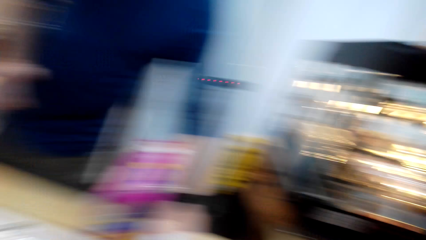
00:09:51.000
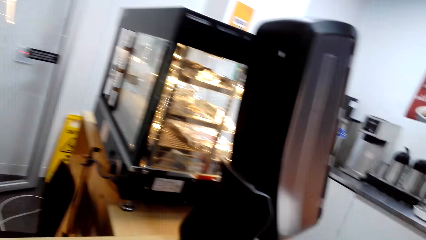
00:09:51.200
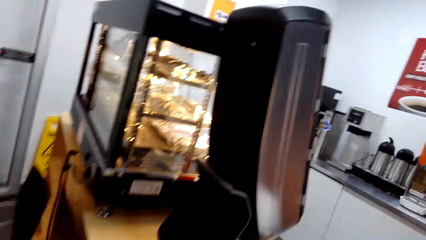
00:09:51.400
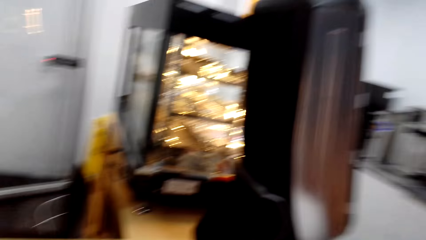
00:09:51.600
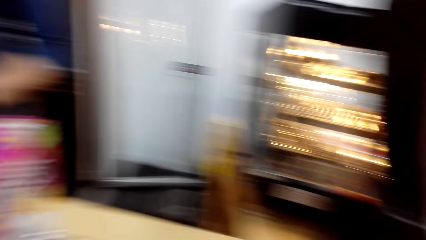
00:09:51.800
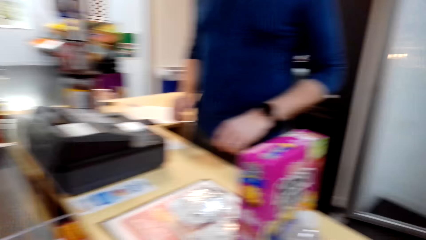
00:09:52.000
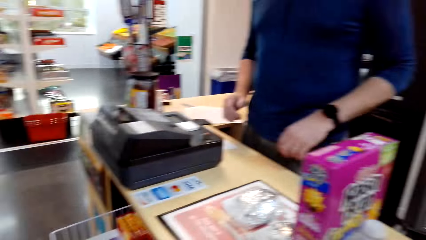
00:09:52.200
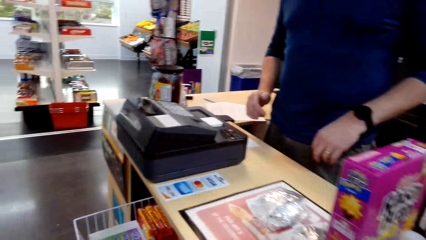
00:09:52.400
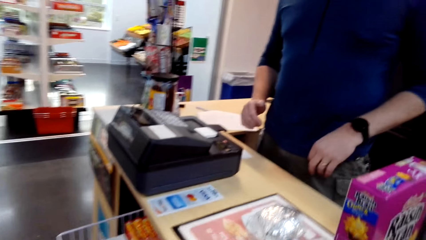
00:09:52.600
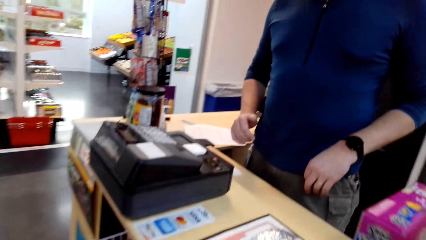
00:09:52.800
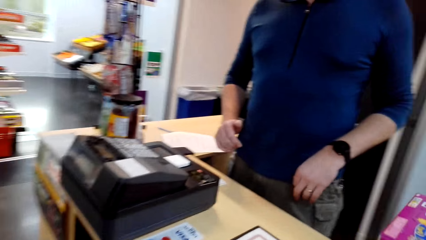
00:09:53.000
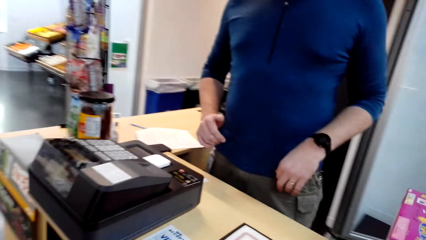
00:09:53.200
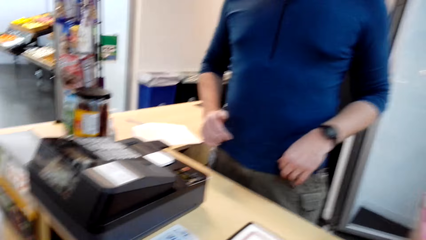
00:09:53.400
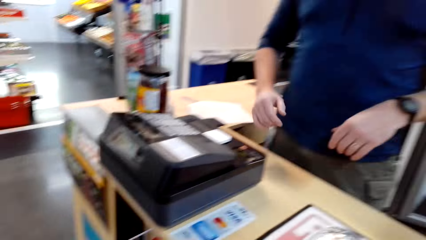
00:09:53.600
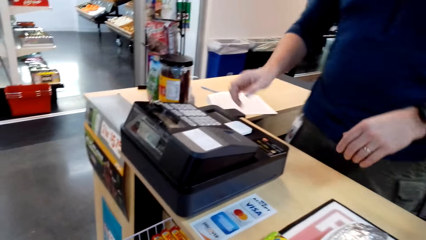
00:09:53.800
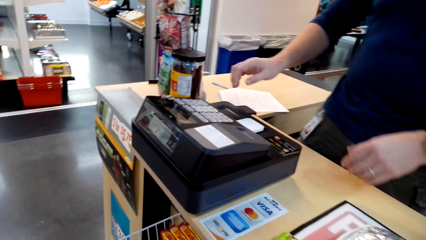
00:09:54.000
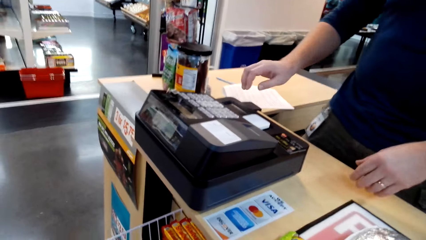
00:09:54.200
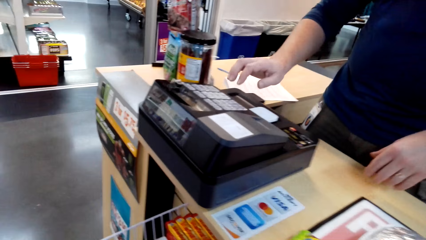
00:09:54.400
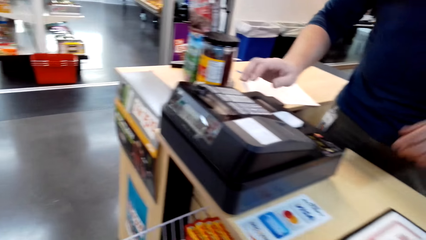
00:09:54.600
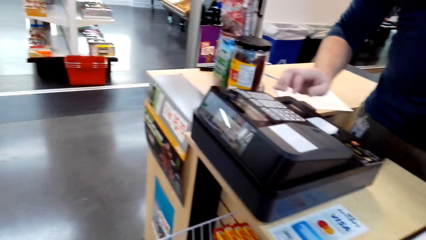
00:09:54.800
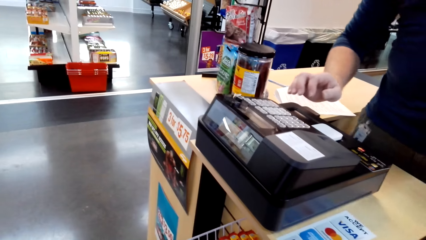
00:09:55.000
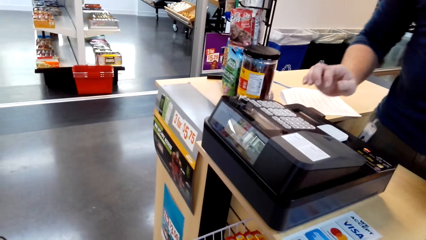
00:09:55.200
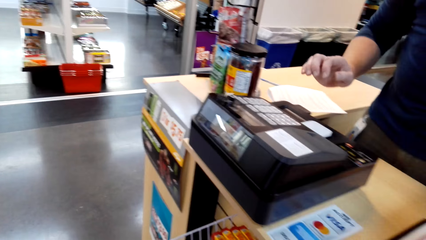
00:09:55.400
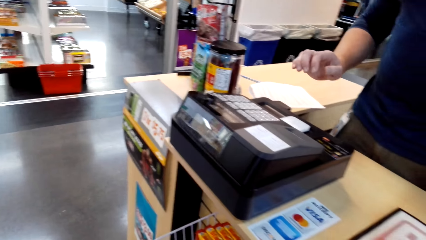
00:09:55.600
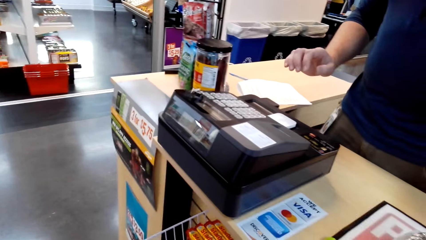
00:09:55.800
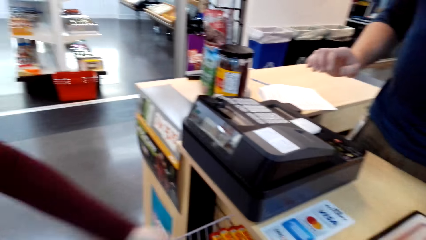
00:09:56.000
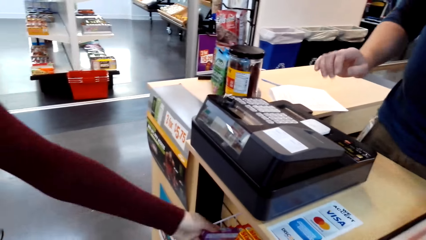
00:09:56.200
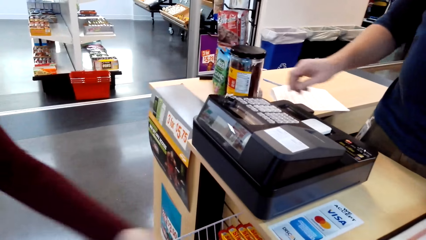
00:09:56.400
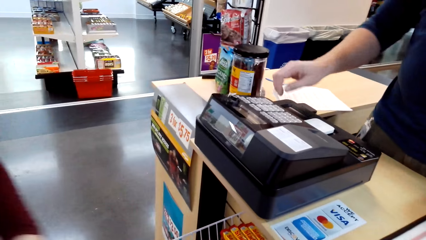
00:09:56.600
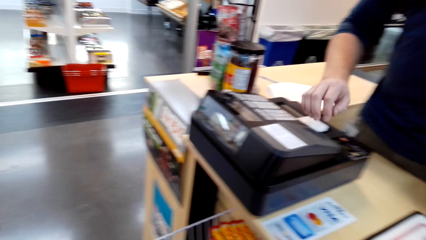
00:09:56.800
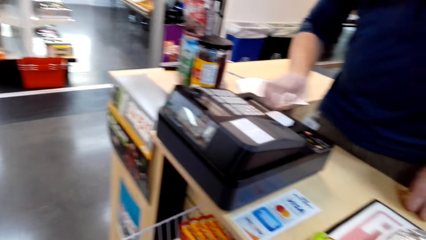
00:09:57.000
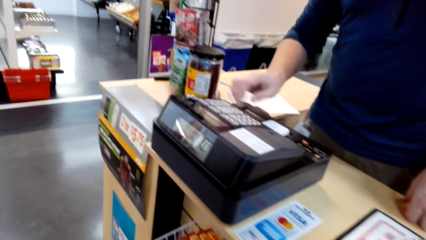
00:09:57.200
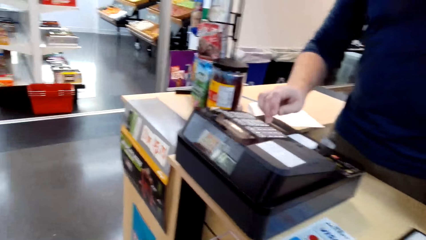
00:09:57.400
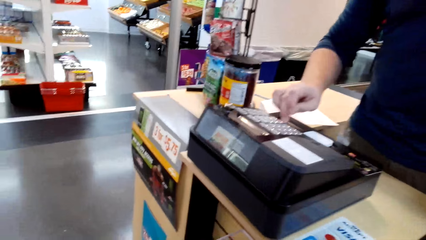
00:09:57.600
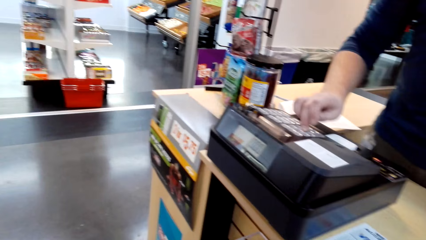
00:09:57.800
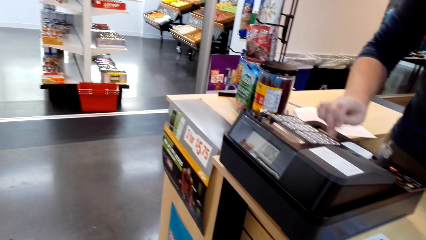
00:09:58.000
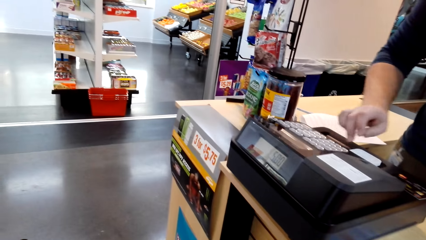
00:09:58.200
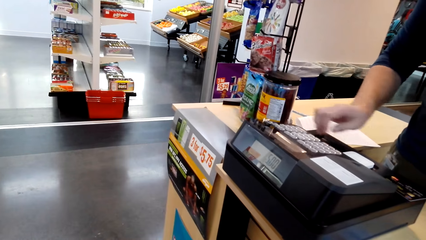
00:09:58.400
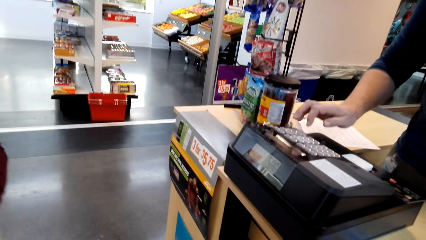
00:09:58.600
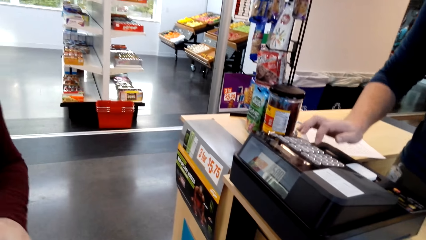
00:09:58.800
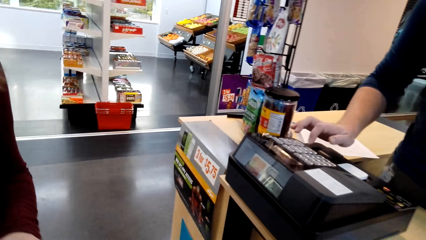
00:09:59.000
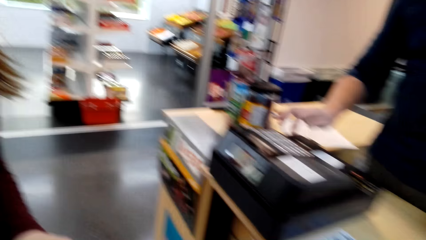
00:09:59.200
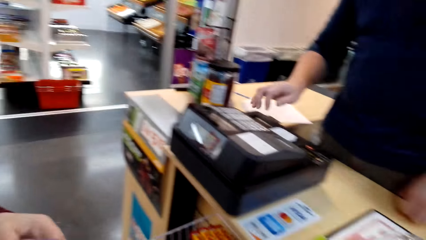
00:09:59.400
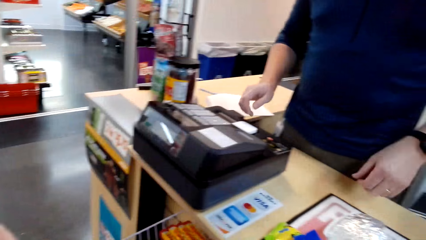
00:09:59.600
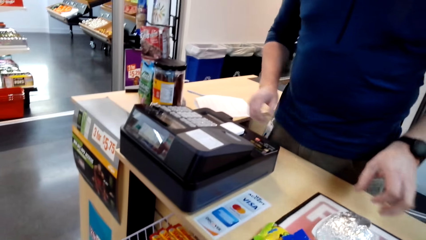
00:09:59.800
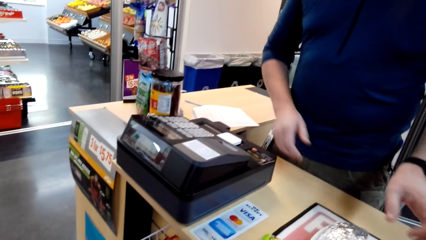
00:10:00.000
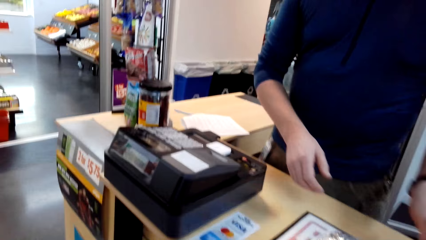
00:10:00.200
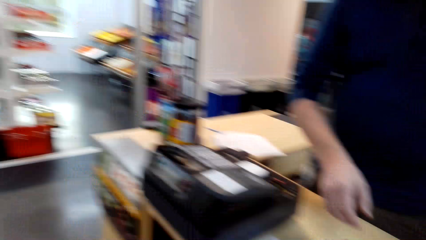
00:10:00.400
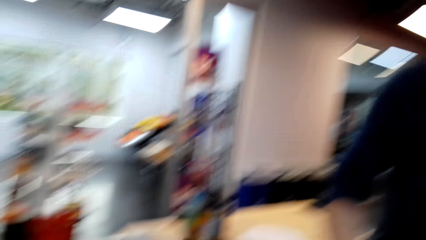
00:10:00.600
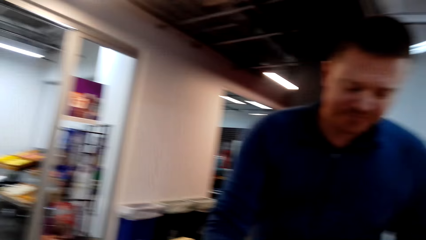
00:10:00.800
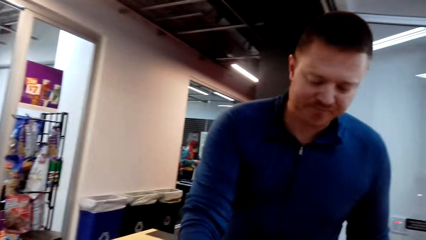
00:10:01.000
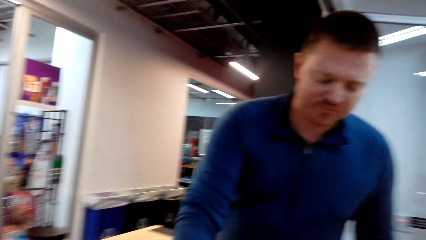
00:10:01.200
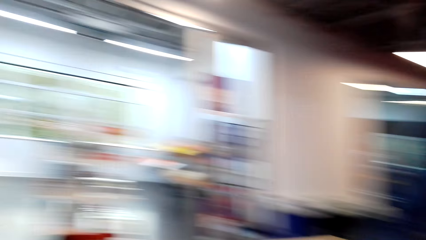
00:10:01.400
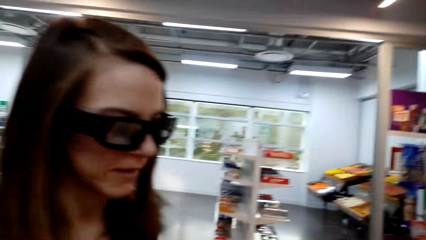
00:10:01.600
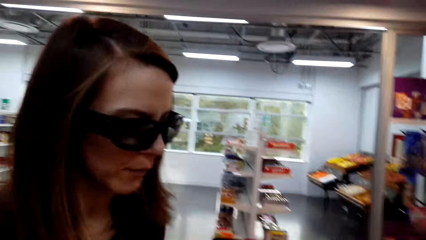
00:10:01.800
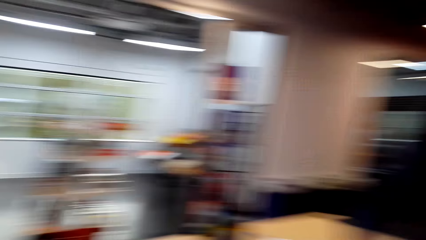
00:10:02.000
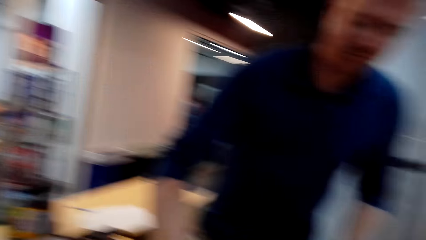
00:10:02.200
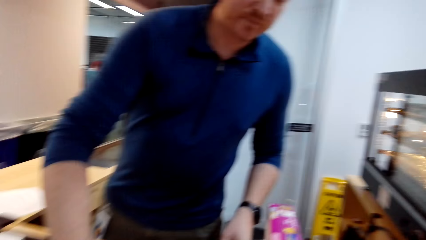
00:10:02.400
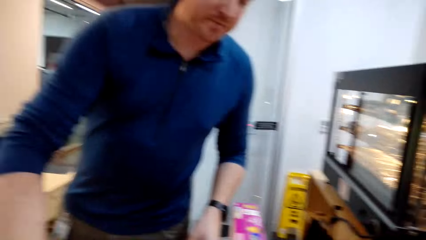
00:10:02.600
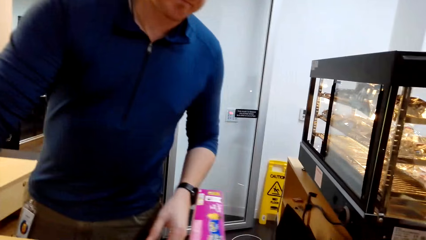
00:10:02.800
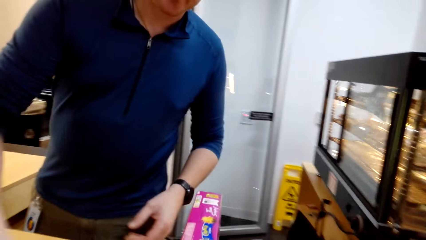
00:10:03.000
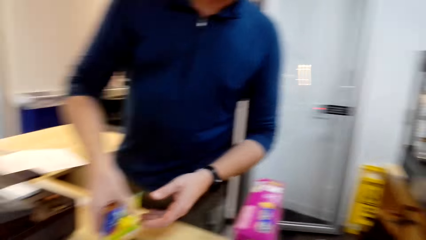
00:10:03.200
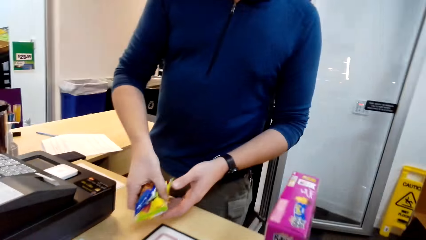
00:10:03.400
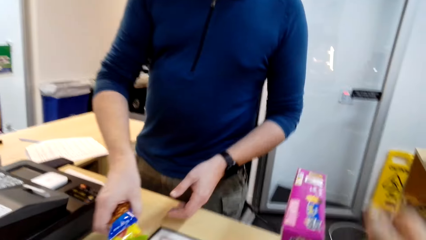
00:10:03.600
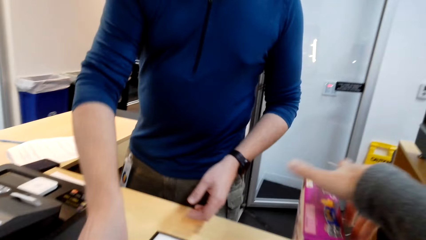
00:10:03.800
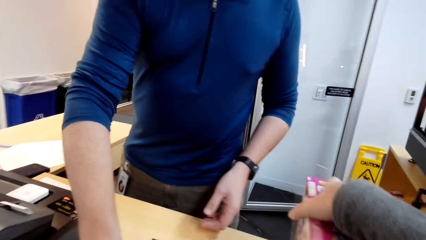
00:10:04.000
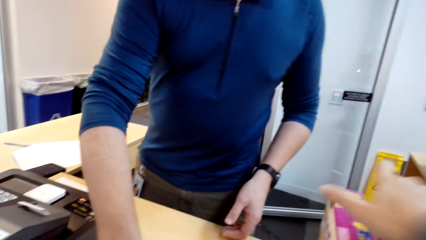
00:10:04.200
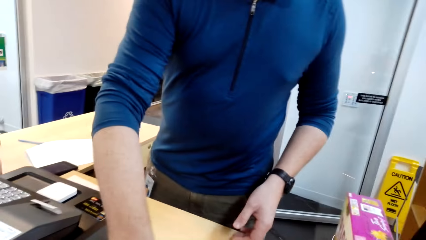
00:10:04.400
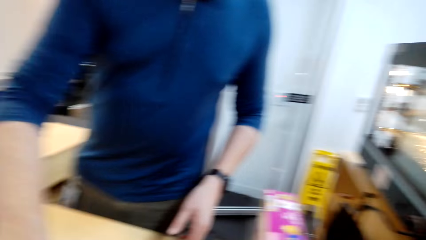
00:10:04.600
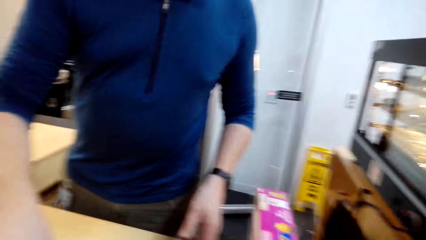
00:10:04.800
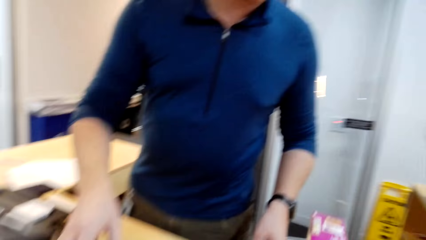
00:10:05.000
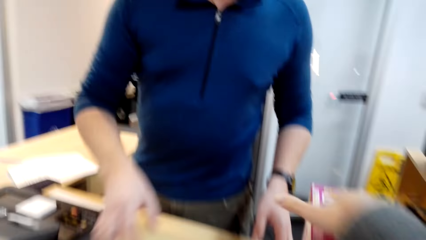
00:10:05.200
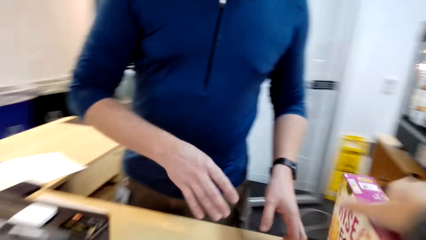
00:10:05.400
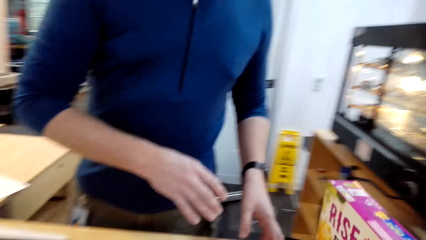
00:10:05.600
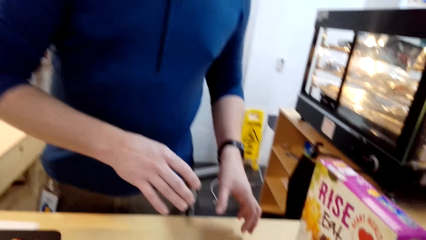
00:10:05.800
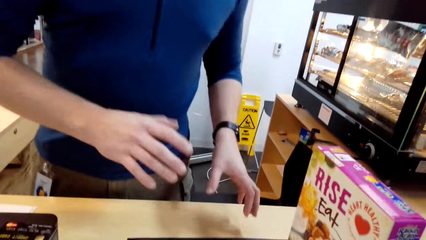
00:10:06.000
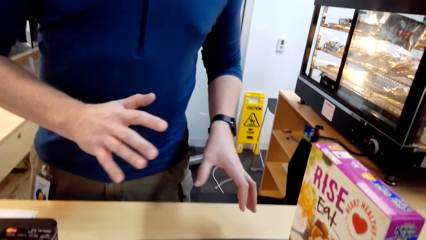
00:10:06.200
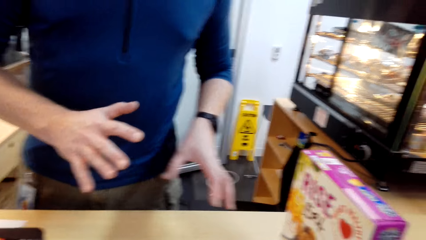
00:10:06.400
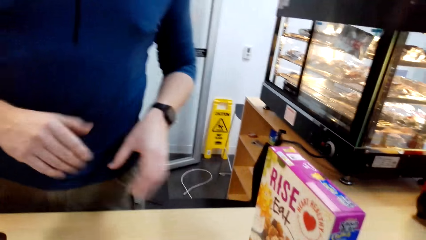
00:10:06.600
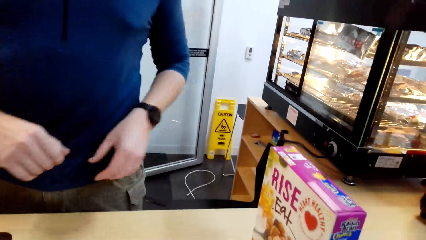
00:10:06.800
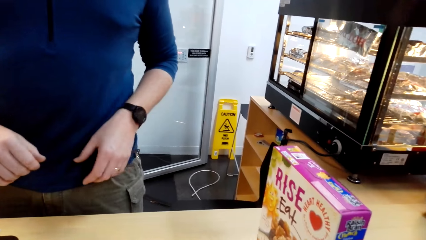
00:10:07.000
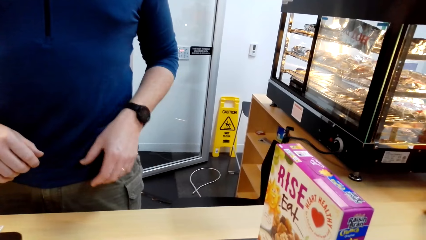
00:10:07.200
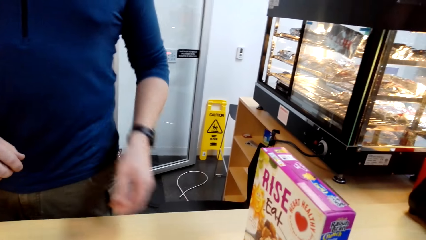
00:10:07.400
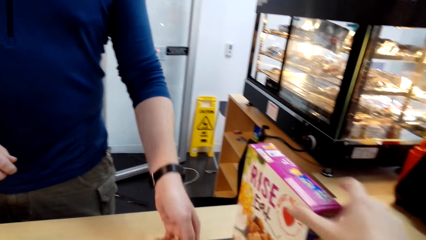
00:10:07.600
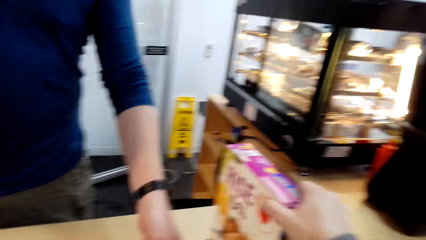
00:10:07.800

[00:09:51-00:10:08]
A man presses the billing machine. The man is billing goods at the counter. The camera wearer rotates the camera. They pick something from the counter.
